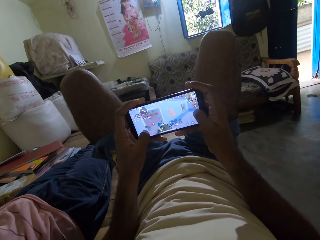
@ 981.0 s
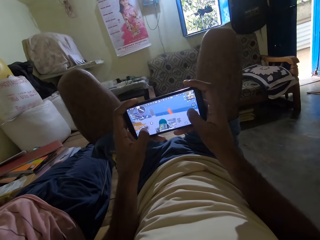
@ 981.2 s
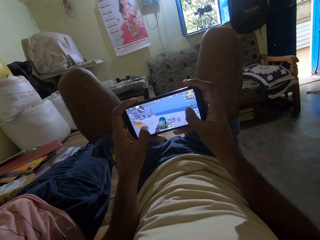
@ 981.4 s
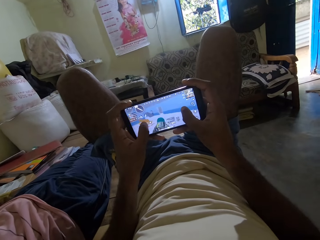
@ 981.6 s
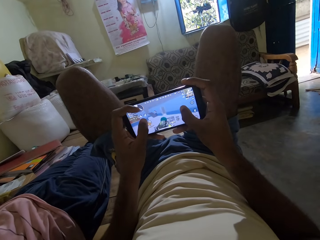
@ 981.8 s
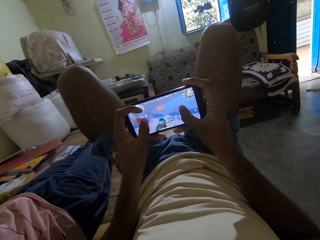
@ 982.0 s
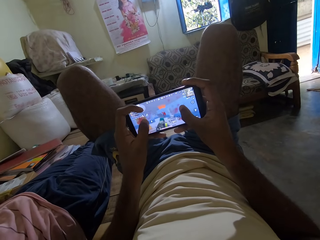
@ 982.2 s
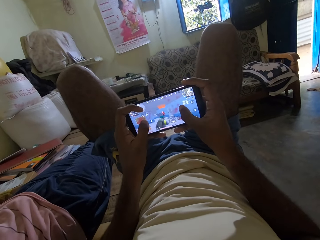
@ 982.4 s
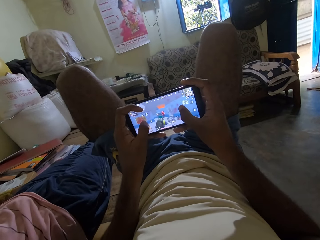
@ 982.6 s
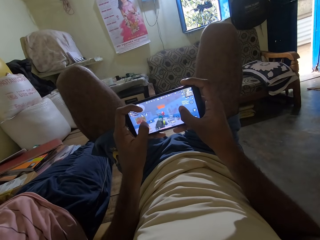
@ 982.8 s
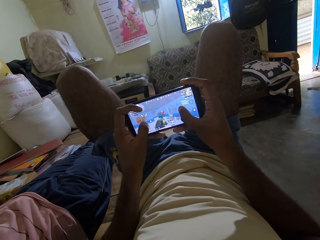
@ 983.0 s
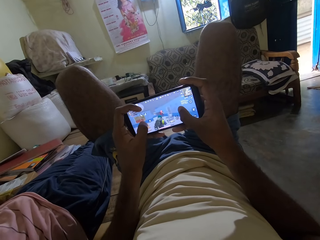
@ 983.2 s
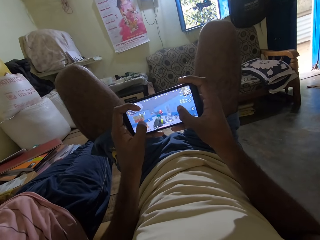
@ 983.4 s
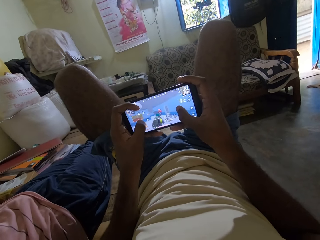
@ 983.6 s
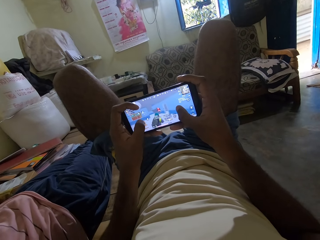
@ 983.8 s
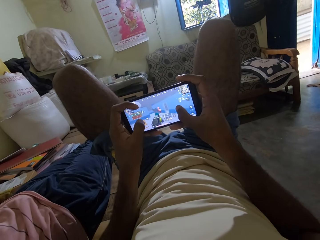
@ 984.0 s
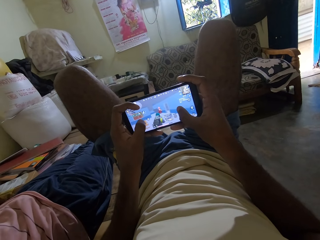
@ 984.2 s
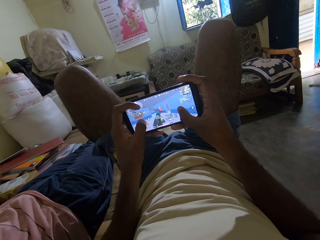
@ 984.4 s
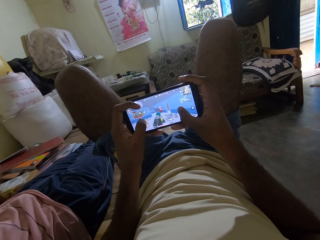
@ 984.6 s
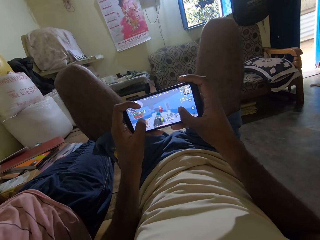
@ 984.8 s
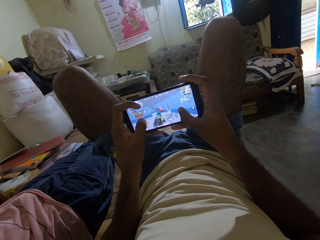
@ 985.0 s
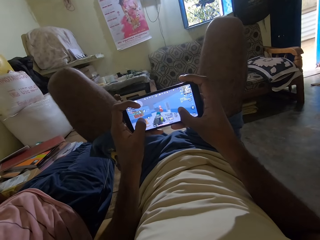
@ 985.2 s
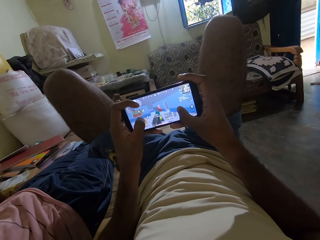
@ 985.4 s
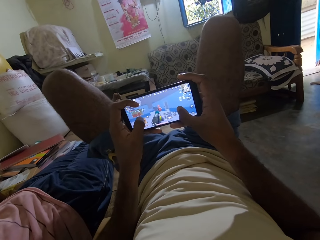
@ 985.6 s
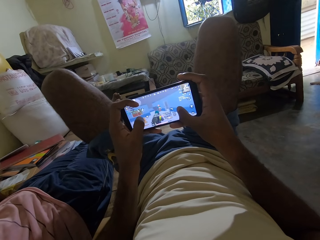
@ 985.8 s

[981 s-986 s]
The camera wearer plays the game on his phone with a man on the bed.

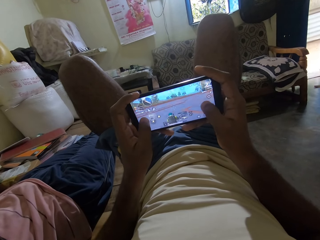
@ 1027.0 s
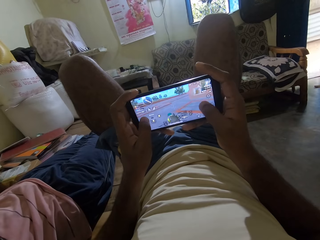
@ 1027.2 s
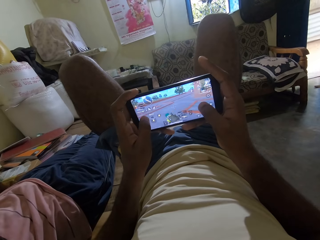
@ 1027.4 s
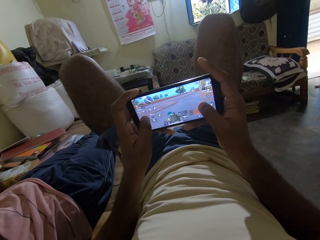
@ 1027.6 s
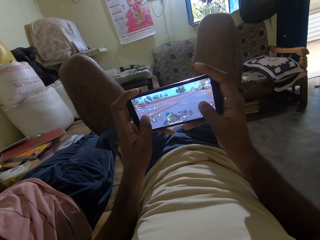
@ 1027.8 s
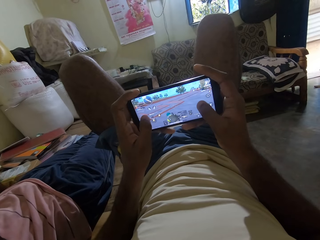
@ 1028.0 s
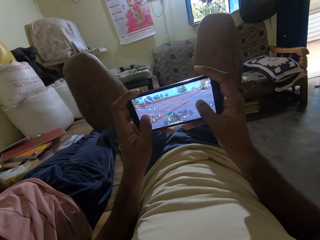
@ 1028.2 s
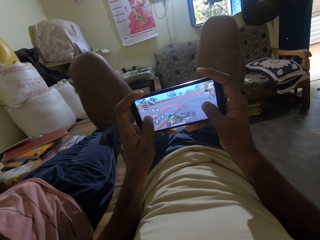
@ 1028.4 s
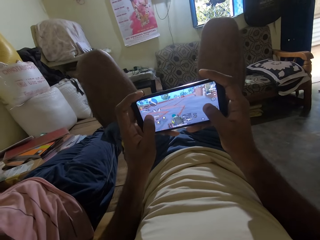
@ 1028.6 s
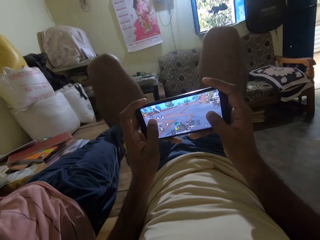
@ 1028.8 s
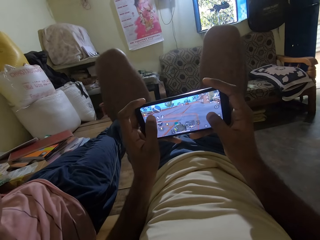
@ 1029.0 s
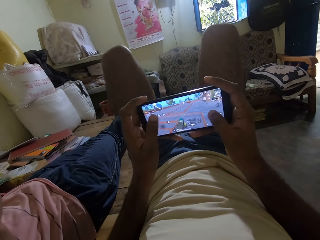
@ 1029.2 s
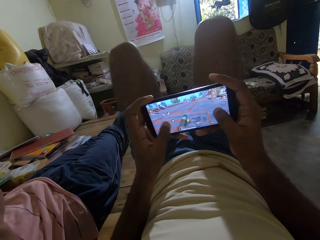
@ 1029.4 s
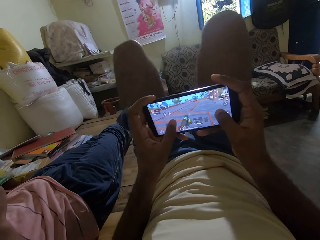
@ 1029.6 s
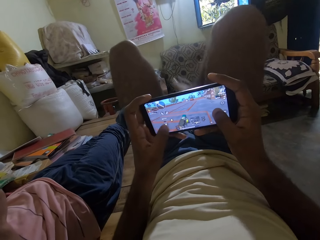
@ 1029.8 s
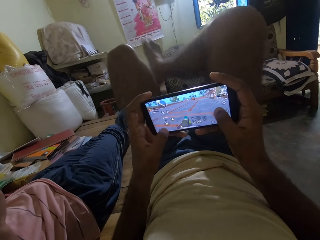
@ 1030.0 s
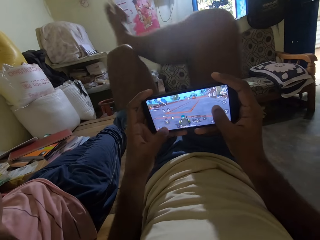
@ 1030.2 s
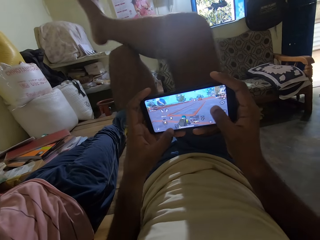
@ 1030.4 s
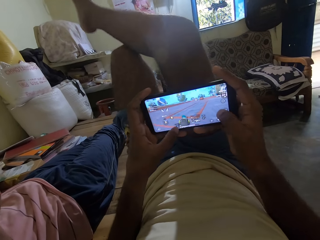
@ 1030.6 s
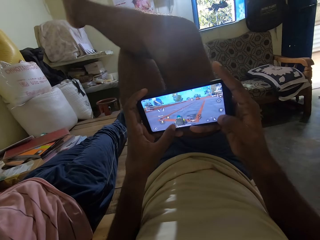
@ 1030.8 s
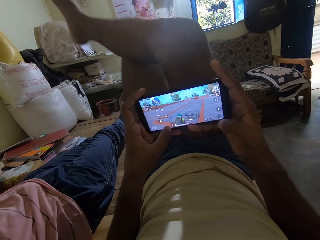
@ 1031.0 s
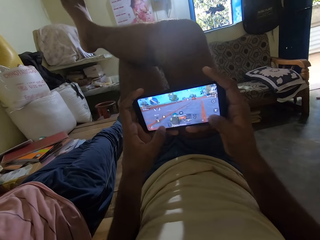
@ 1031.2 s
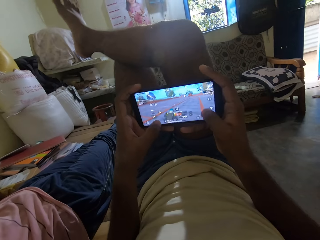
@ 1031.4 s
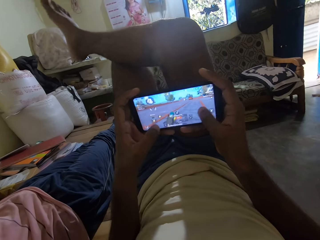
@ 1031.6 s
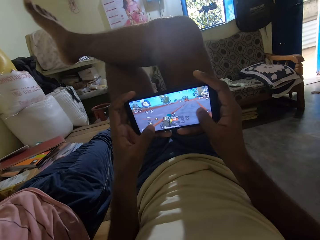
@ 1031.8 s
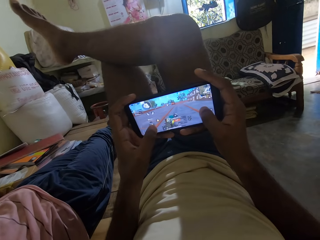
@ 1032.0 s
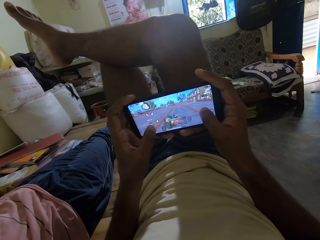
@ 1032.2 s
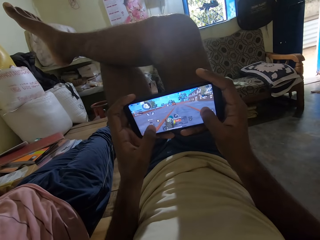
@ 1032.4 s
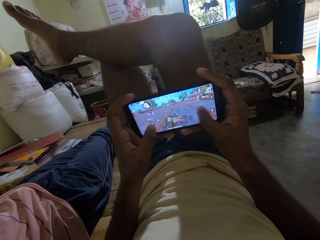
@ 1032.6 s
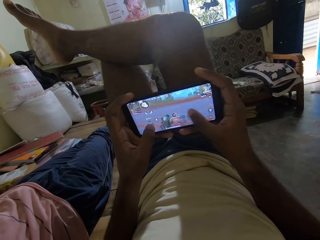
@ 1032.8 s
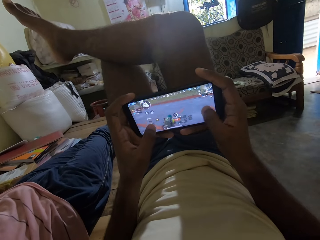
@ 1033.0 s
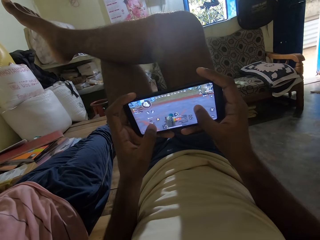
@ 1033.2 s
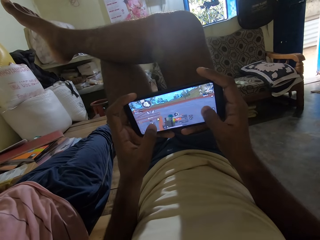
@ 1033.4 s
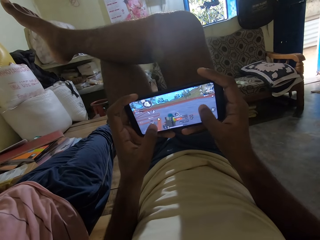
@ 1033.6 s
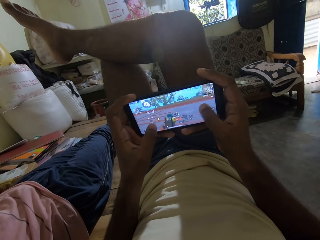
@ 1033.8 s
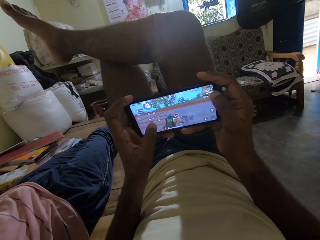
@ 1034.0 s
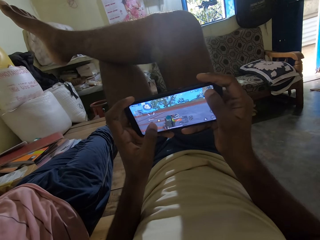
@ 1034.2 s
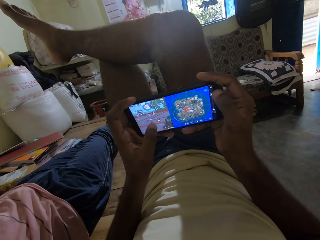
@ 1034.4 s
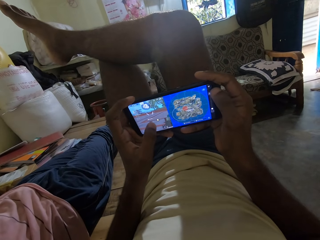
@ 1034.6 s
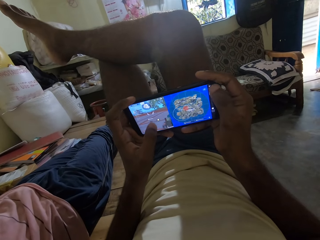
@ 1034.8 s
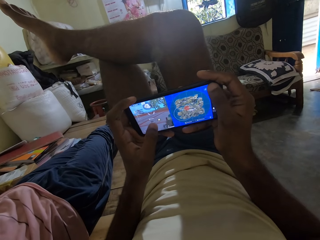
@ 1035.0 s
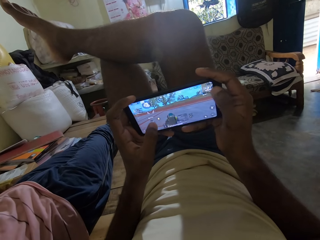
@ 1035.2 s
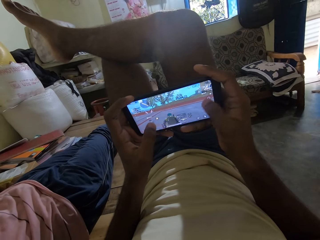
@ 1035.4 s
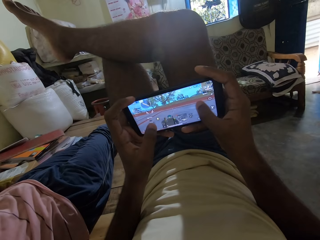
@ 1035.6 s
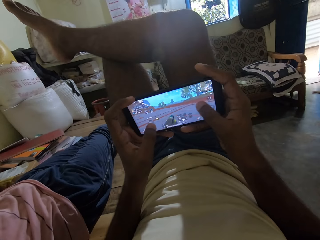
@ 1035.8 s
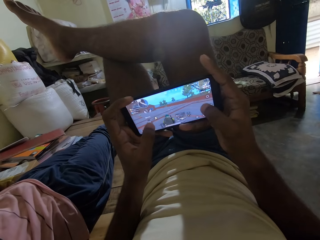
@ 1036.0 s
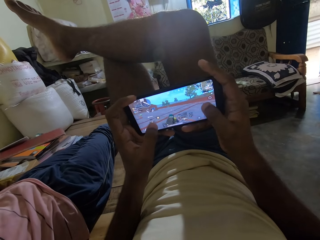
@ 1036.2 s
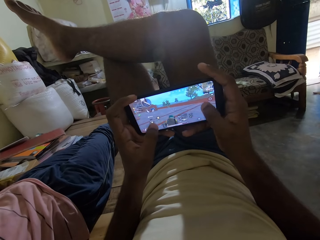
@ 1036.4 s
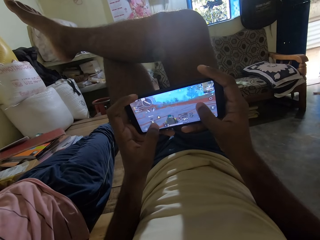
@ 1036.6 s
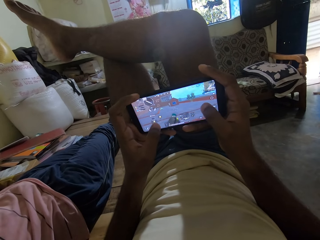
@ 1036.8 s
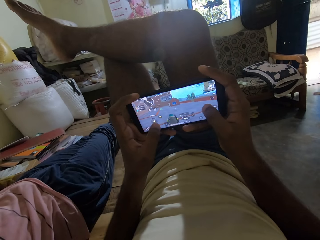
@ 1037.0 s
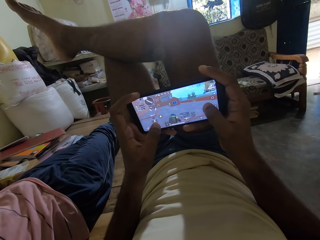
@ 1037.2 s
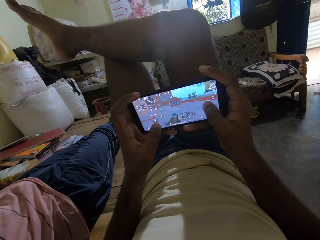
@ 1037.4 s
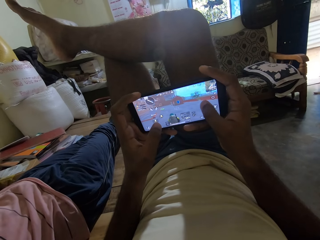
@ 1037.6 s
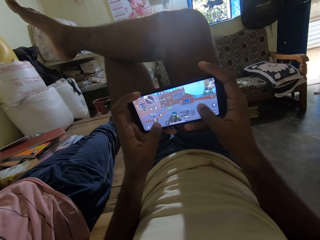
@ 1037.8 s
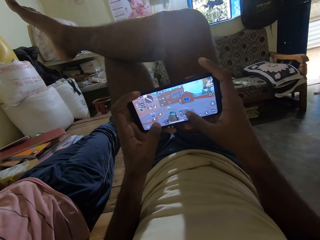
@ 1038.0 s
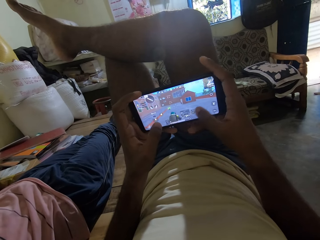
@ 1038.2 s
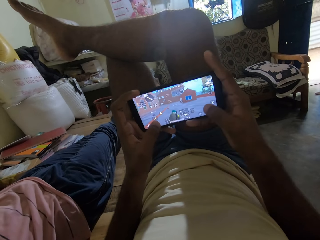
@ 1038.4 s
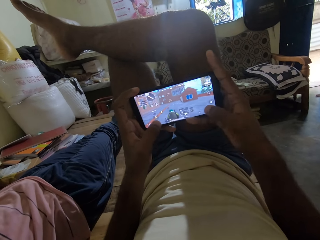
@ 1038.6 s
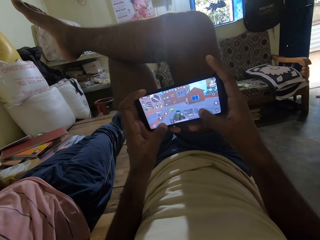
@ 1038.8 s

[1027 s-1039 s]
The camera wearer crosses his right leg over his left leg. He plays the game.

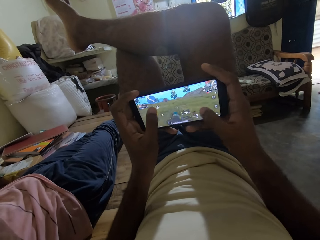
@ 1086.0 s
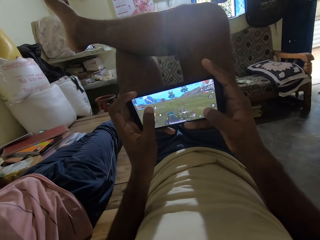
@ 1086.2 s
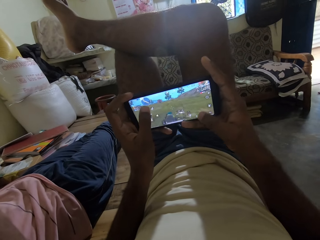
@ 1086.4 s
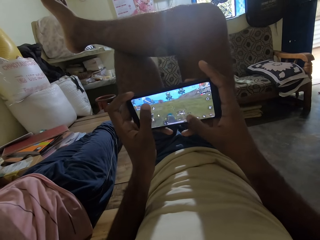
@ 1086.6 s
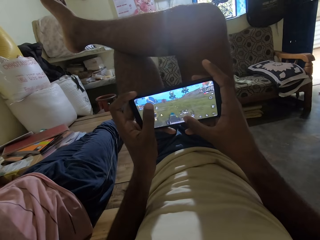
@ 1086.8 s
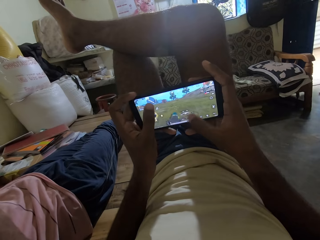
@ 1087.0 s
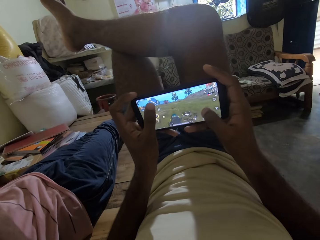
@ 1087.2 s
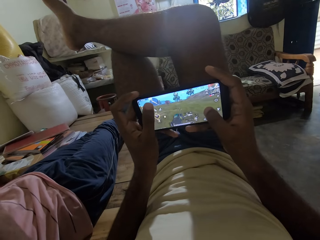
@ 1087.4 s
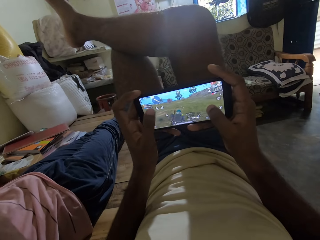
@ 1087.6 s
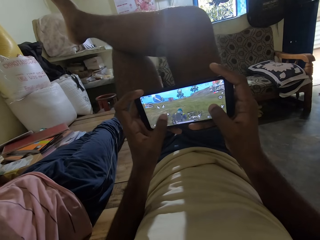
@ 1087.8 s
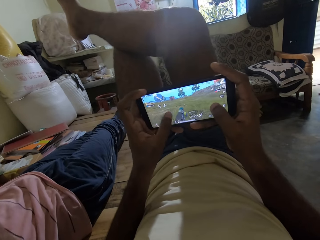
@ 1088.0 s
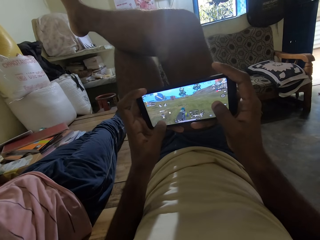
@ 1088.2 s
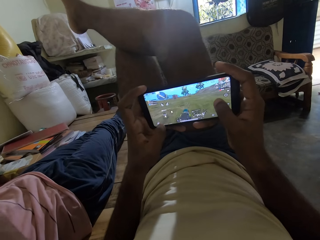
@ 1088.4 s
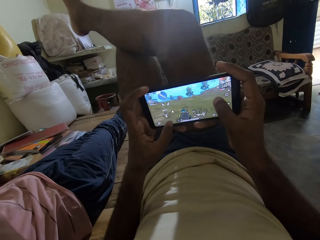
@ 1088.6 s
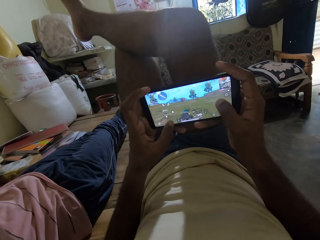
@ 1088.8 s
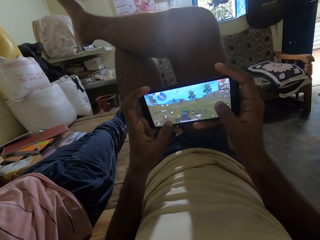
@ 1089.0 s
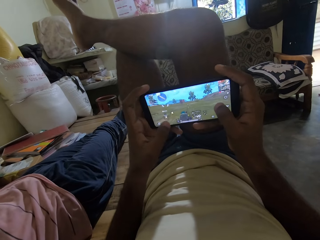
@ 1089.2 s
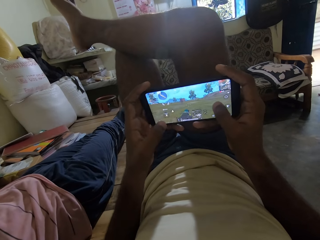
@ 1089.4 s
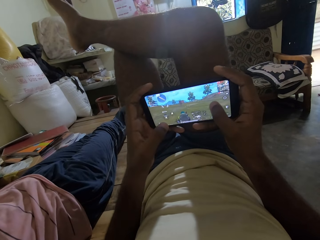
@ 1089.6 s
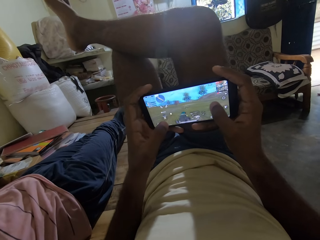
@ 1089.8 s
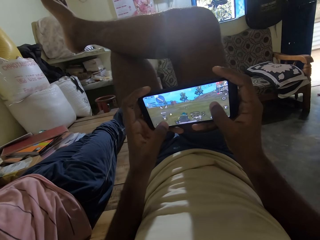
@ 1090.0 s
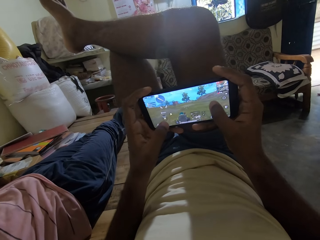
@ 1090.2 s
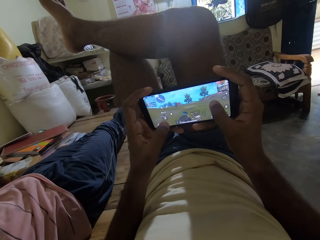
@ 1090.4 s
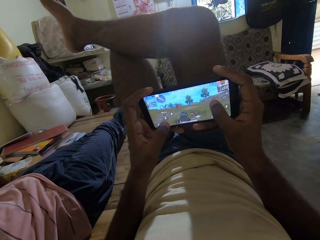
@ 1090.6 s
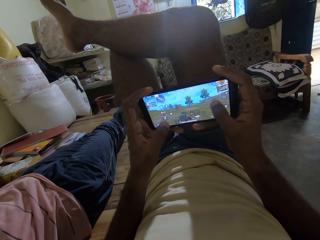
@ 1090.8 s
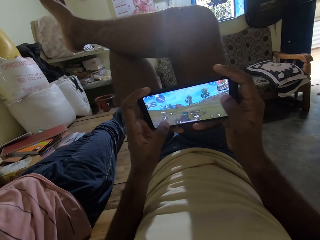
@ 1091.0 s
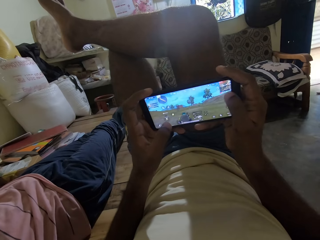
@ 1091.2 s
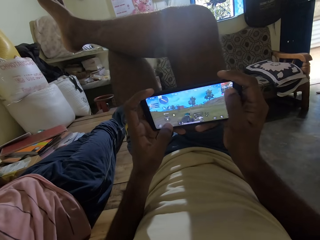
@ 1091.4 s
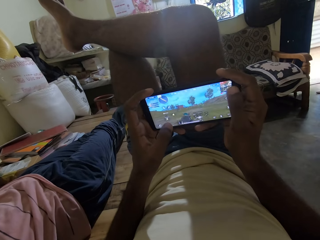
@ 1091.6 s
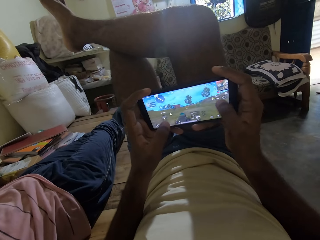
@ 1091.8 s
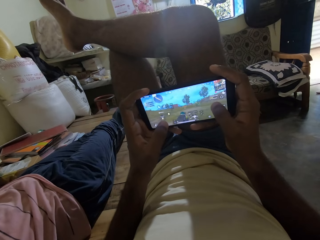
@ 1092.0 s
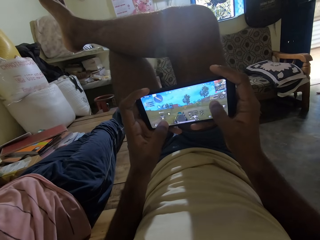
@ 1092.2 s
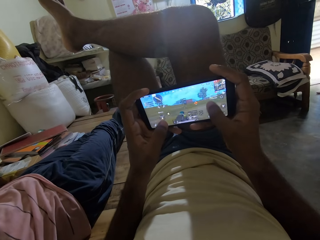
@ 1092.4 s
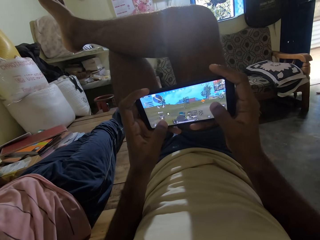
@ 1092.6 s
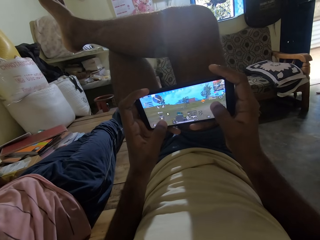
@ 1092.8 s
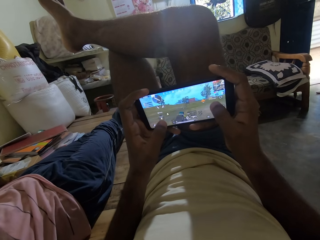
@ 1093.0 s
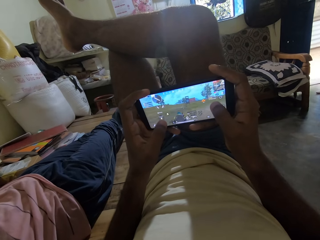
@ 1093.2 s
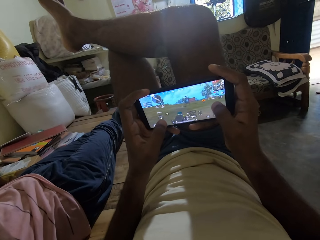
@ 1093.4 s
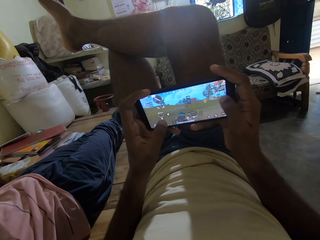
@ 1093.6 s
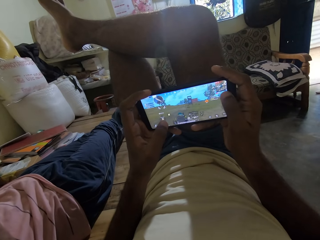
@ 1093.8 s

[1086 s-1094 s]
The camera wearer adjusts his right leg on his left leg.
